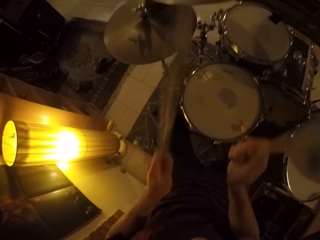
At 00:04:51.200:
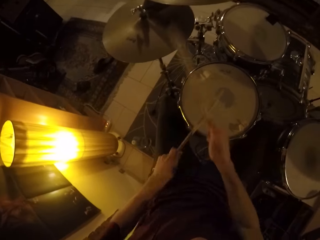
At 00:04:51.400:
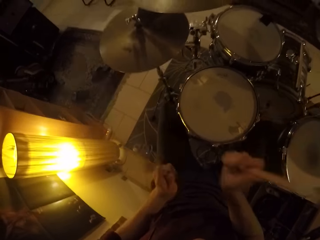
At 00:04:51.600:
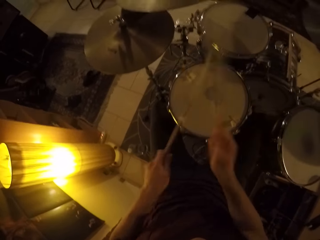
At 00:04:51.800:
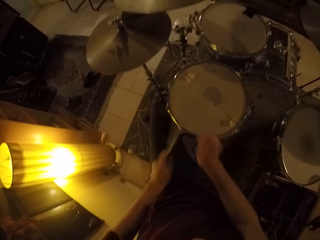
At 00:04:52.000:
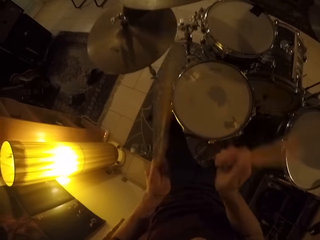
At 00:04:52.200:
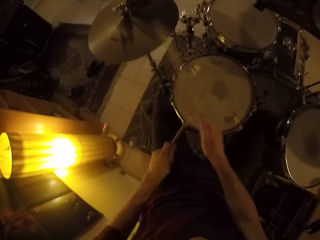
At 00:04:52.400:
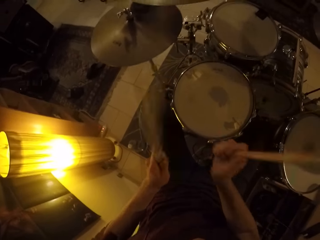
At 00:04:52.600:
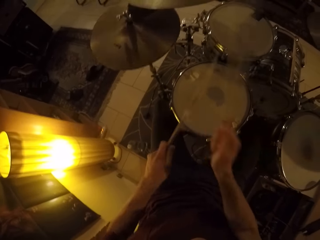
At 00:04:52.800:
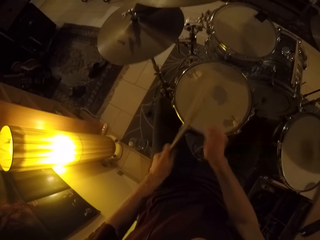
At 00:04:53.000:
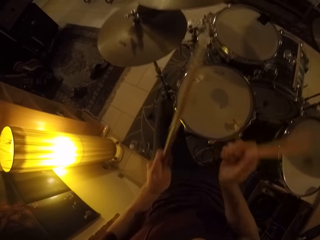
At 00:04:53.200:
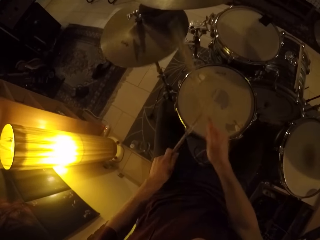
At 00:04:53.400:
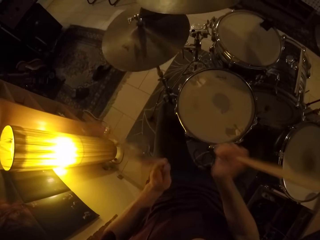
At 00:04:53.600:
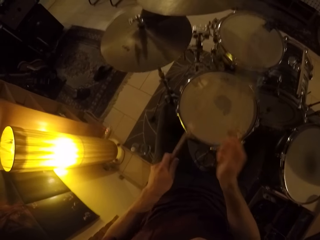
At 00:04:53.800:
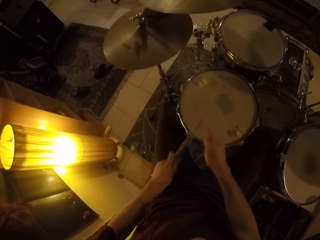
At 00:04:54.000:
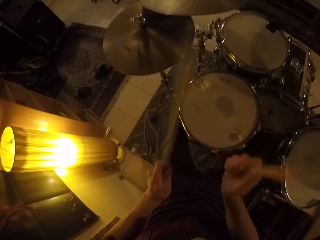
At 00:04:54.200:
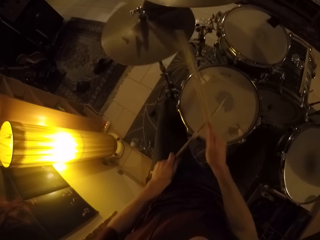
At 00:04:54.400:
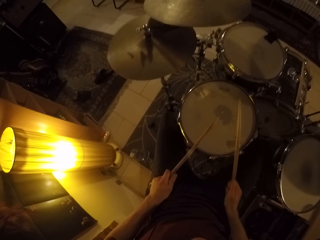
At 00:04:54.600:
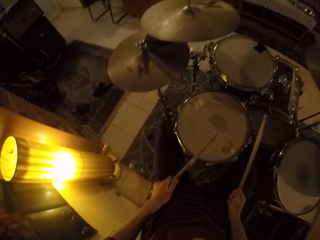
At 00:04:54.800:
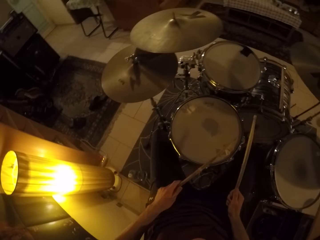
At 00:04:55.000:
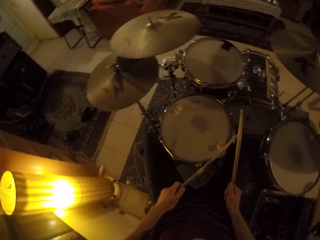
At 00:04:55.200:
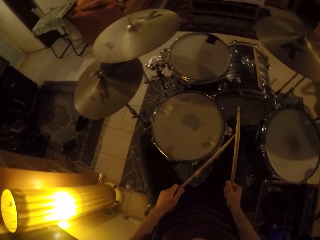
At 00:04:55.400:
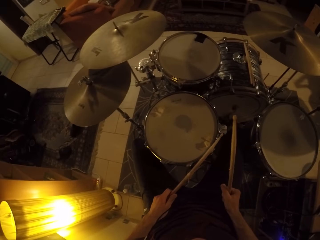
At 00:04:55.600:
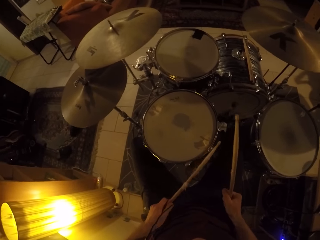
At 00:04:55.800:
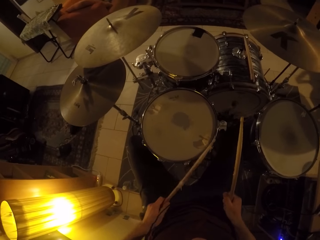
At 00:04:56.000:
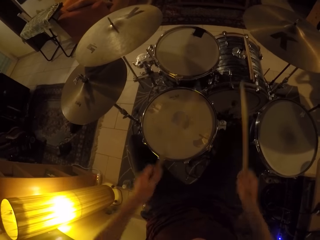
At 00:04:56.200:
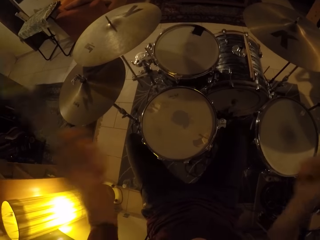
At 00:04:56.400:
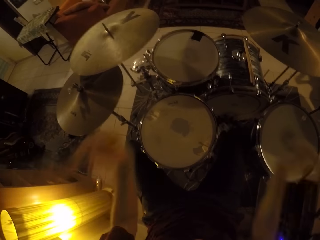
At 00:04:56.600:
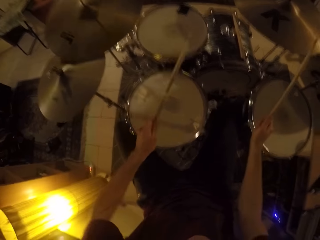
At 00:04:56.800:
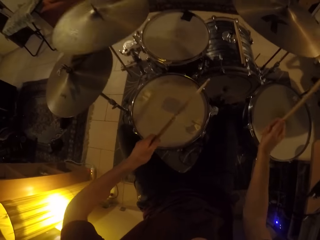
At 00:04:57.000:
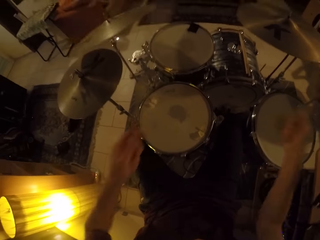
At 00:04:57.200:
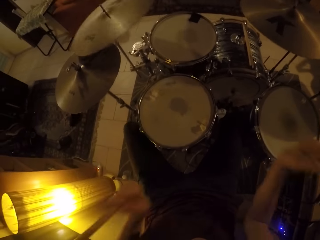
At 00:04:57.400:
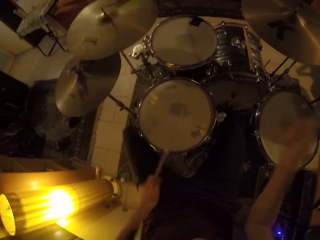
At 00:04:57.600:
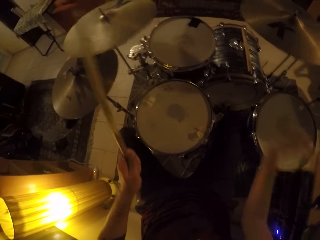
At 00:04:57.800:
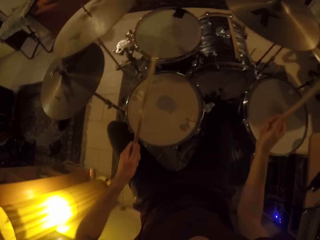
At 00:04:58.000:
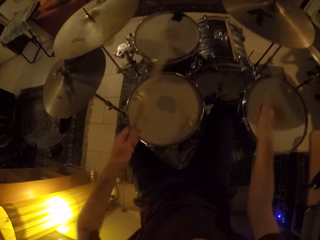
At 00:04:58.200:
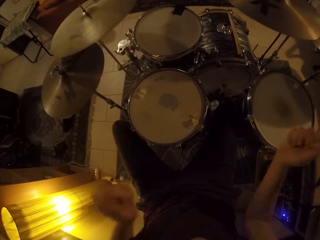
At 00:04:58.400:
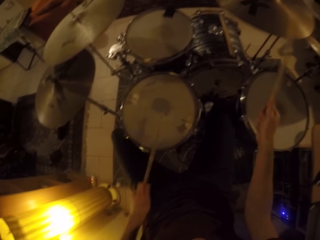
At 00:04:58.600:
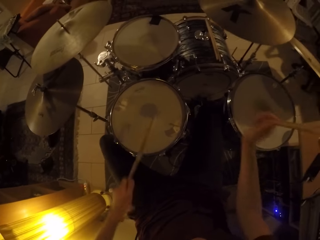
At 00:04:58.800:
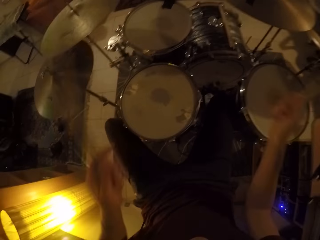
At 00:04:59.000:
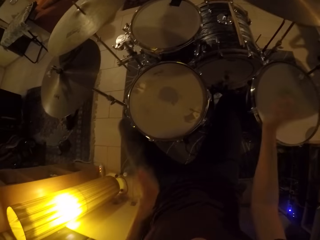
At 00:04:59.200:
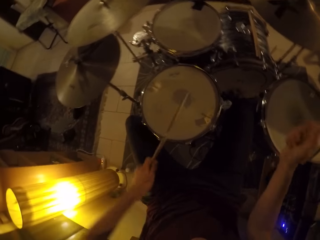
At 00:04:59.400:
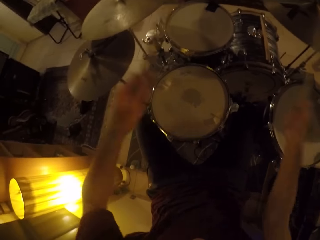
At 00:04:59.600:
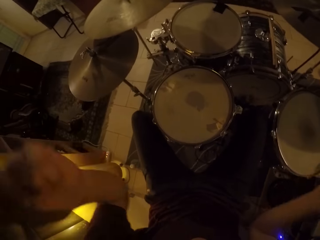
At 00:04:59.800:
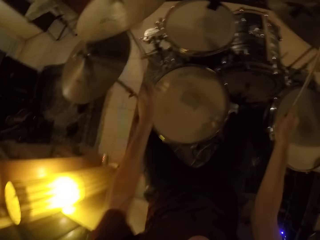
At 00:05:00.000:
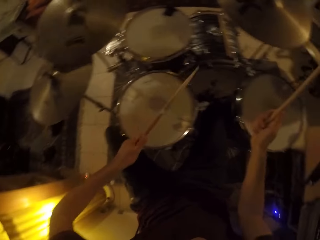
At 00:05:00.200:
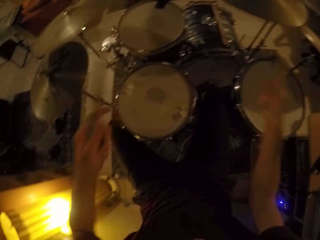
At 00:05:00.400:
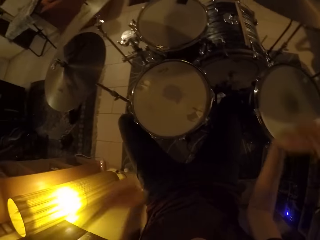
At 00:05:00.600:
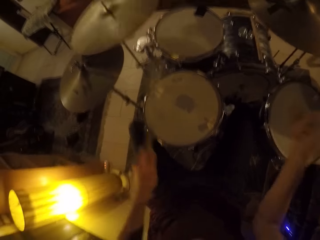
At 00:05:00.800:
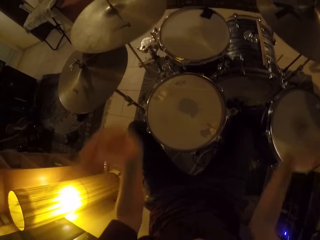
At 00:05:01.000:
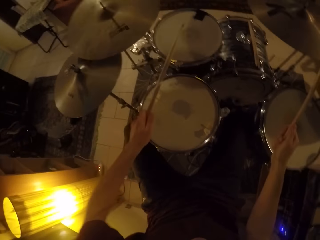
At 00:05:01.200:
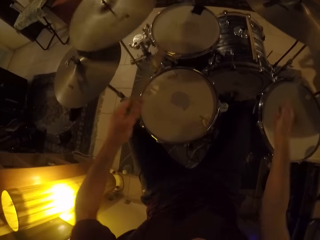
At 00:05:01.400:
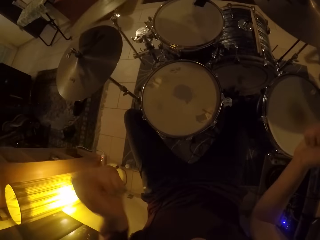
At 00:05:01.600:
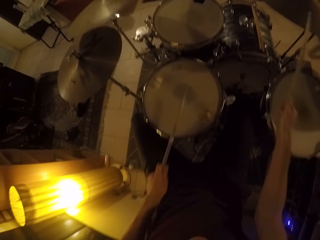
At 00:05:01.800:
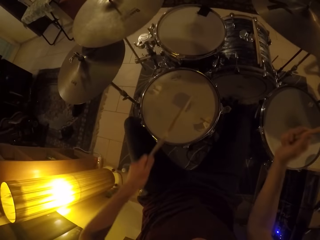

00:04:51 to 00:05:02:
The camera wearer beats the drum at the center with the drum stick in the left hand. They beat the drum plate with the drum stick in the right hand. They beat the center drum with the drum stick in the left hand. They pause. They beat the center drum with the drum stick in the left hand. They beat the big plates at the left and right with a drum stick each. They beat the center drum with the drum stick in the left hand. They beat the drum at the right with the drum stick in the right hand. They beat the big plates at the left and right with a drum stick each. They beat the center drum with the drum stick in the left hand.

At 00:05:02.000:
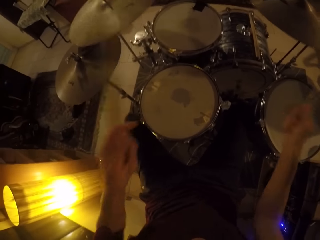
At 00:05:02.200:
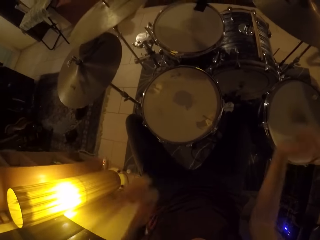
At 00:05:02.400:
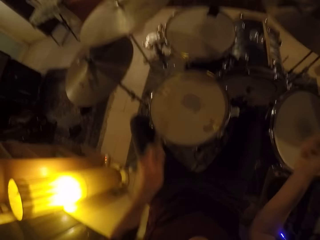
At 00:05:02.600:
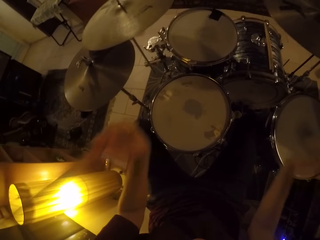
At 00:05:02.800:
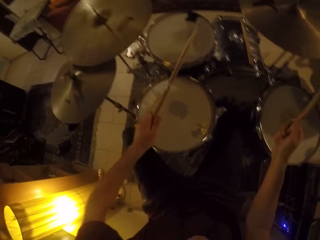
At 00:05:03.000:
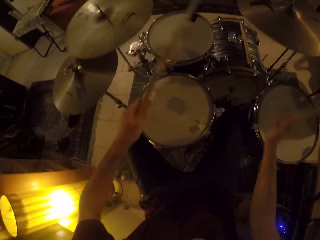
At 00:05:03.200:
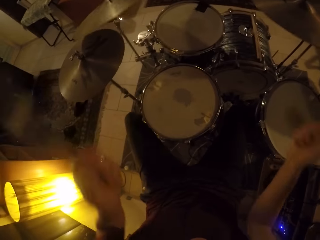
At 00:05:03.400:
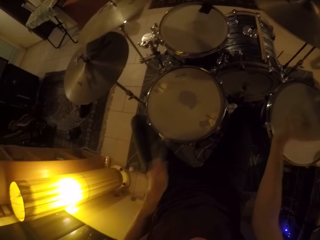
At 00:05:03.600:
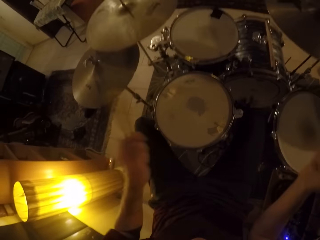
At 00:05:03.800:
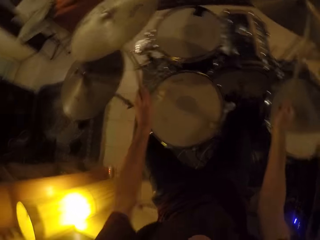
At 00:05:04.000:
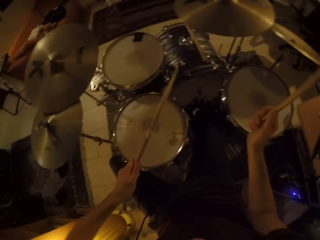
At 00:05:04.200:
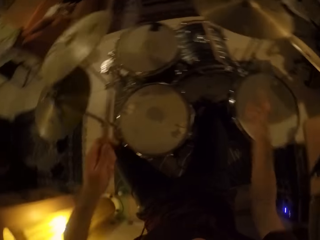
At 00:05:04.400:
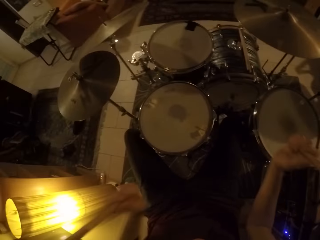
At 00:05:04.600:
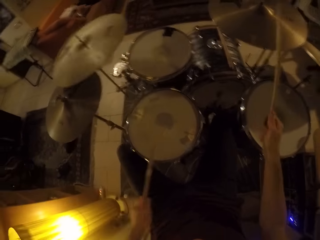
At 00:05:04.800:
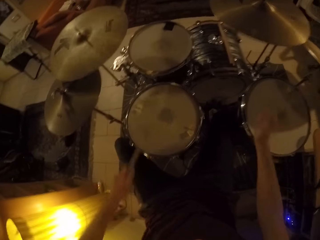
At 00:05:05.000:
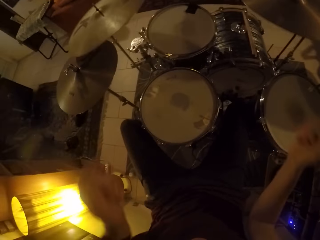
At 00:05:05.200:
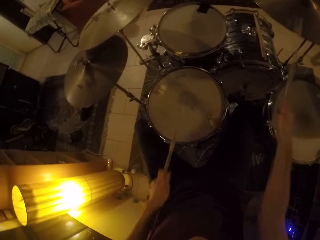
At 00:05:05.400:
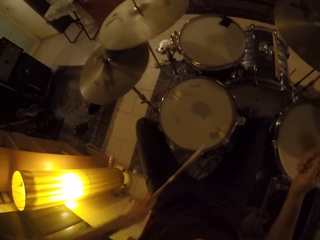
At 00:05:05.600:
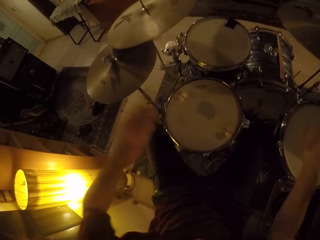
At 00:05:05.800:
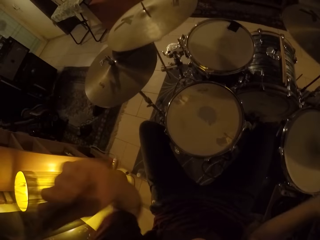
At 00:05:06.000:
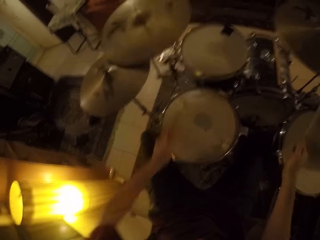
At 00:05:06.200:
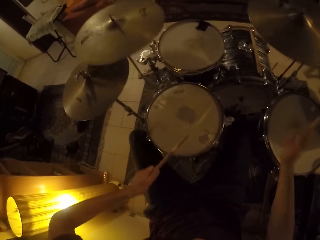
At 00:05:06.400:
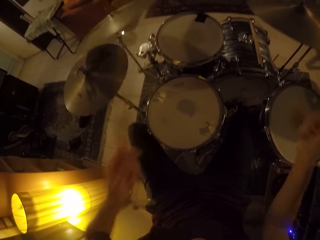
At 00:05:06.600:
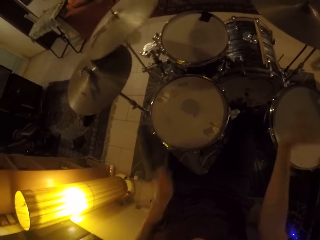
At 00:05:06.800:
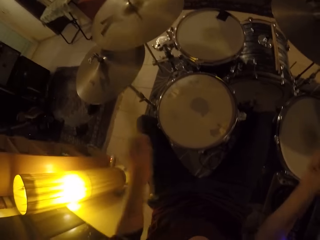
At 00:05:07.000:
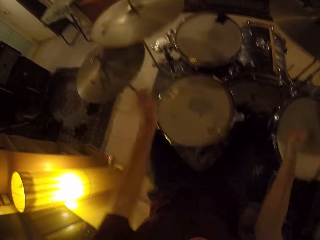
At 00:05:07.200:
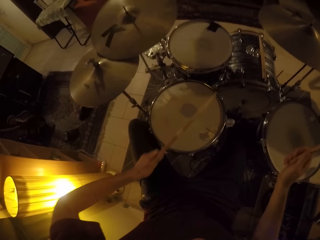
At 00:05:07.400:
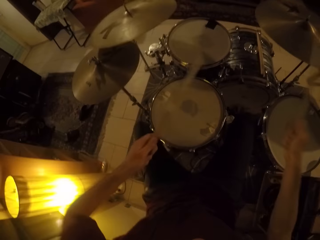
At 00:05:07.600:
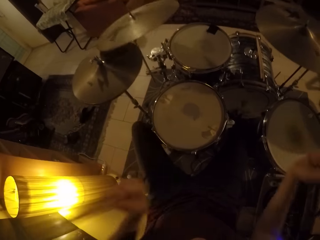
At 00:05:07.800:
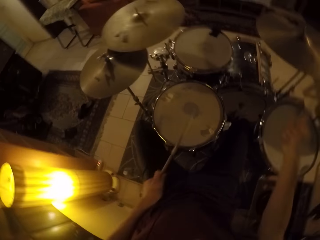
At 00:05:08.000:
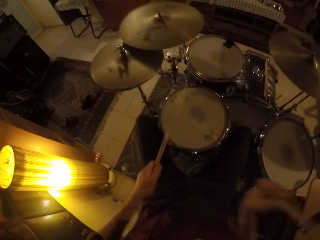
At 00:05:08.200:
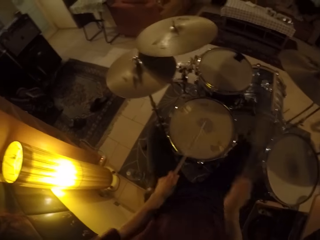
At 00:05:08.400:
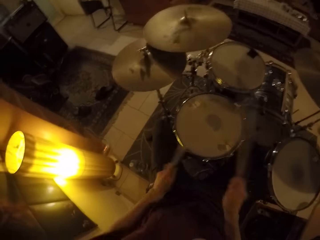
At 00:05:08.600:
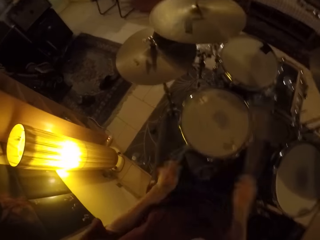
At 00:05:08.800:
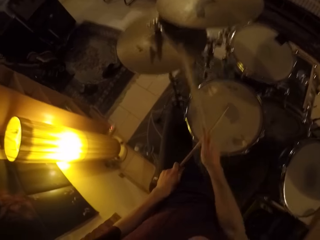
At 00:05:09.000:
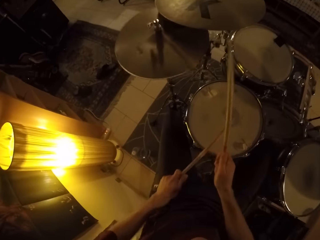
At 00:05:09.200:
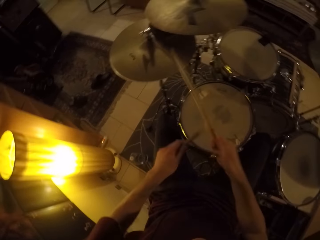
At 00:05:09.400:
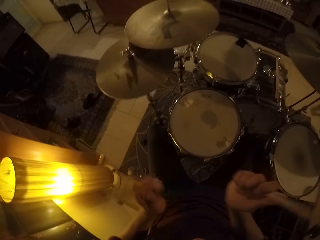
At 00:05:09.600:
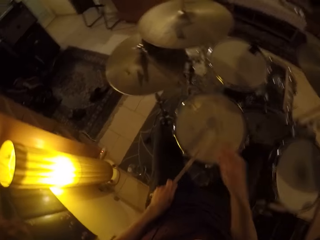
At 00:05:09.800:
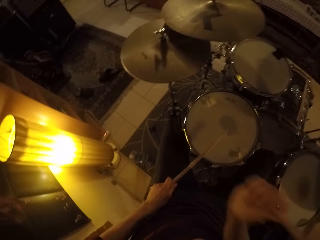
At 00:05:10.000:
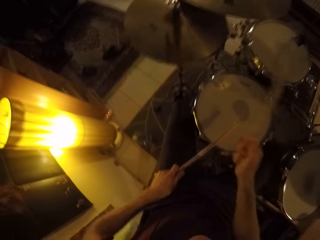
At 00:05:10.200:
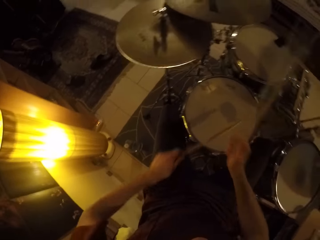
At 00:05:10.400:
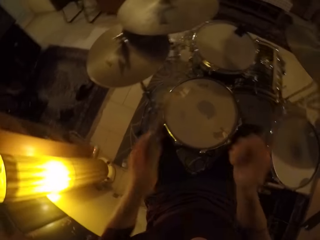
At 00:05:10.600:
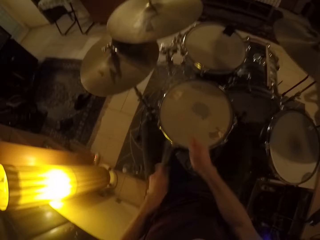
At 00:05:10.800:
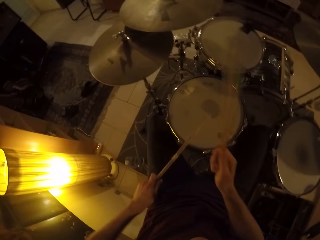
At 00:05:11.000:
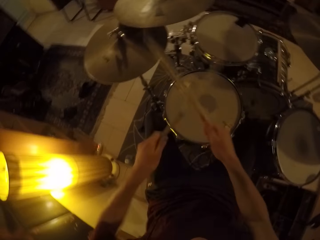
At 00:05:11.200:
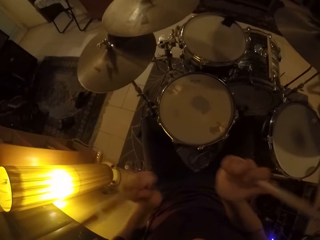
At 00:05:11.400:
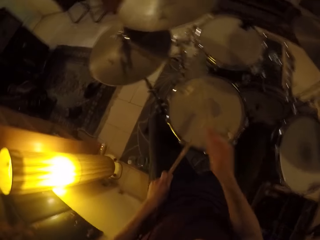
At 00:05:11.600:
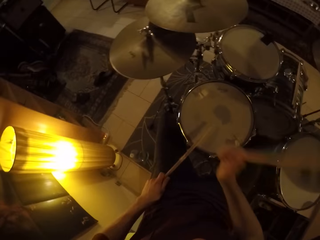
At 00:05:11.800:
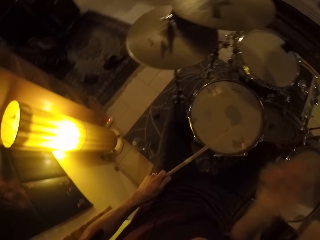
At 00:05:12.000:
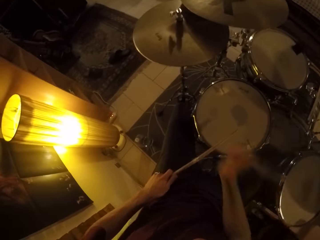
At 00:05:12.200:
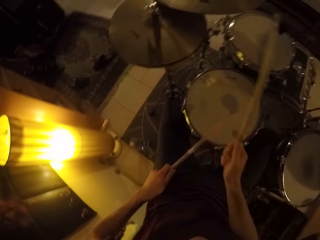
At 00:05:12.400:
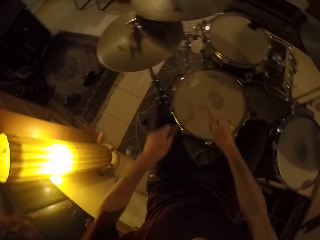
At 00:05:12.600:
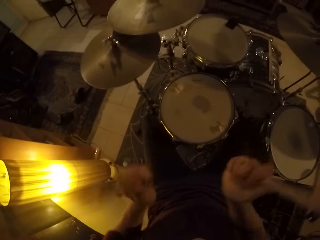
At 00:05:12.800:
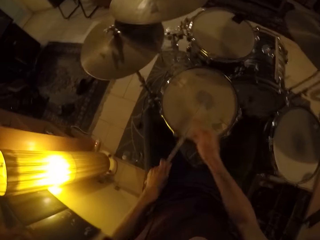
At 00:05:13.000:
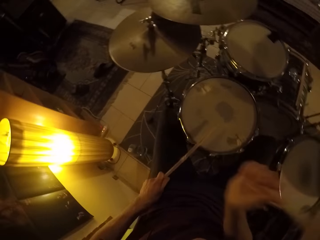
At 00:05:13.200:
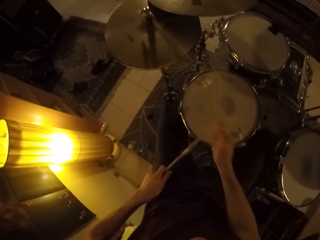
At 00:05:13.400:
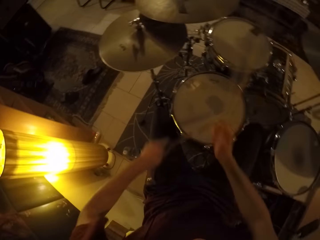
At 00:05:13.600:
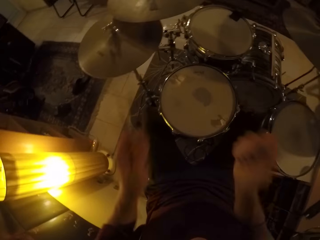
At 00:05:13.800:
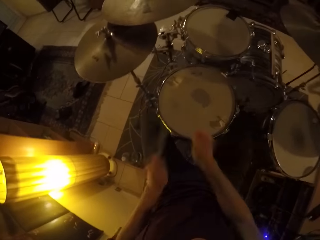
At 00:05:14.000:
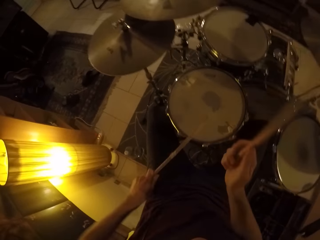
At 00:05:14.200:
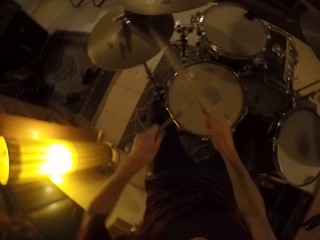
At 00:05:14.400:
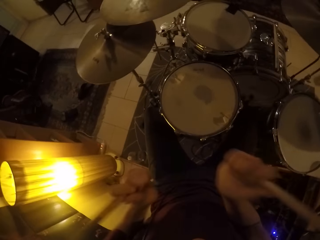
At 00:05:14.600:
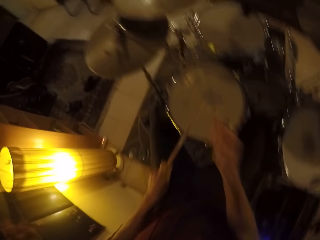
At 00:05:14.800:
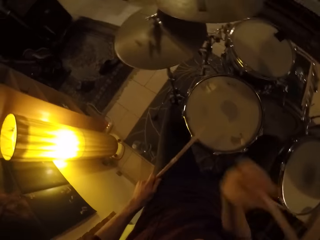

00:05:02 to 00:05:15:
The camera wearer beats the drum at the right with a drum stick in the right hand. They beat the center drum with the drum stick in the left hand. They beat the big plates at the left and right with a drum stick each. They beat the center drum with the drum stick in the left hand. They beat the drum at the right with the drum stick in the right hand. They beat the big plates at the left and right with a drum stick each. They beat the center drum with the drum stick in the left hand. They beat the big plates at the left and right with a drum stick each. They beat the drum at the center with both drum sticks. They beat the drum plate with the drum stick in the right hand. They beat the center drum with the drum stick in the left hand. They beat the drum plate with the drum stick in the right hand. They beat the center drum with the drum stick in the left hand. They beat the drum plate with the drum stick in the right hand. They beat the center drum with the drum stick in the left hand. They beat the drum plate with the drum stick in the right hand. They beat the center drum with the drum stick in the left hand. They beat the drum plate with the drum stick in the right hand. They beat the center drum with the drum stick in the left hand. They beat the drum plate with the drum stick in the right hand.
